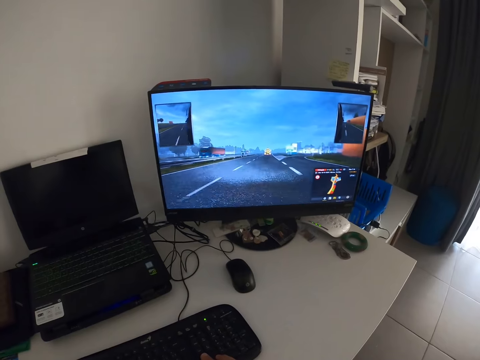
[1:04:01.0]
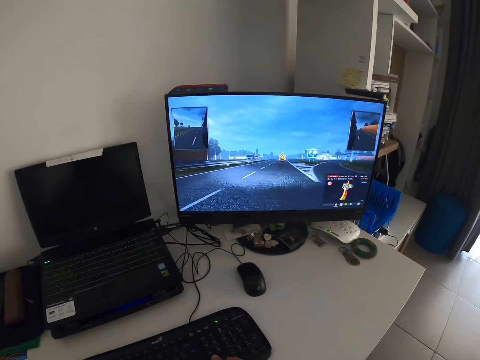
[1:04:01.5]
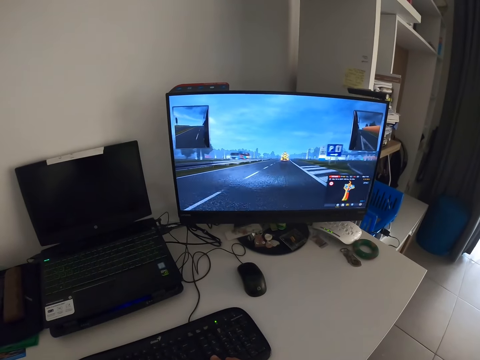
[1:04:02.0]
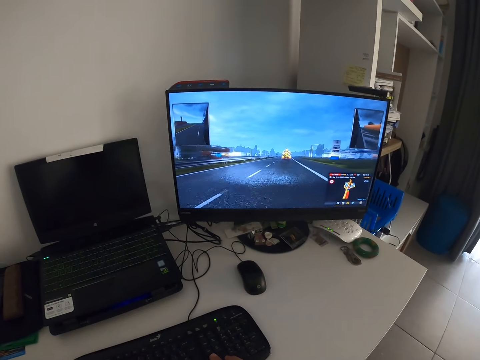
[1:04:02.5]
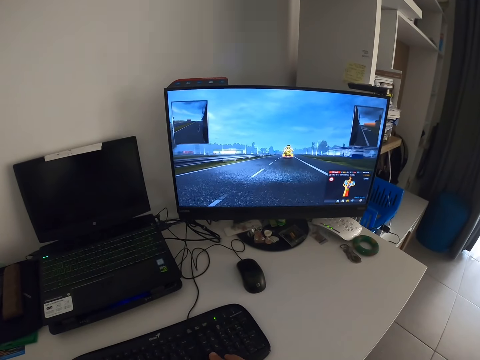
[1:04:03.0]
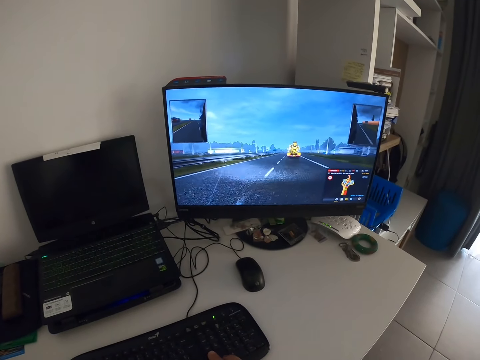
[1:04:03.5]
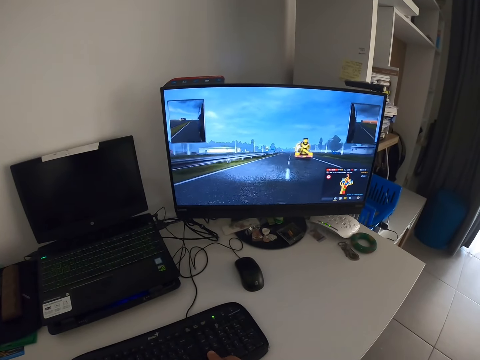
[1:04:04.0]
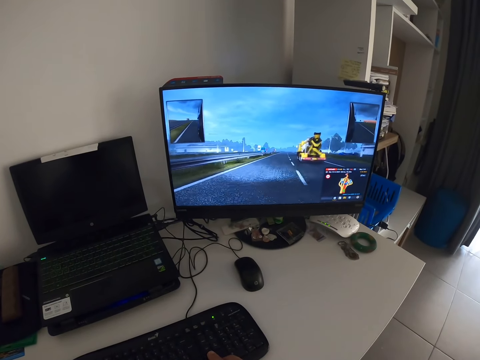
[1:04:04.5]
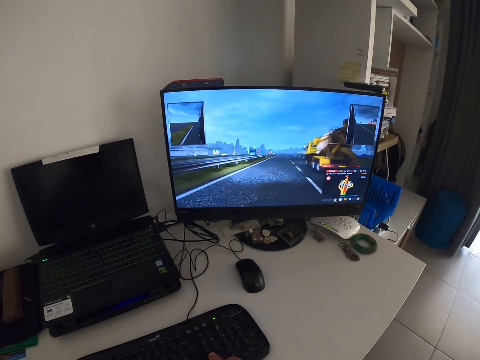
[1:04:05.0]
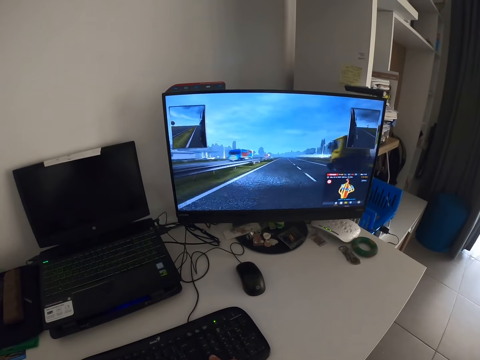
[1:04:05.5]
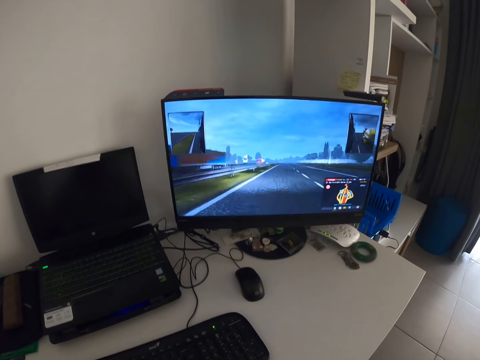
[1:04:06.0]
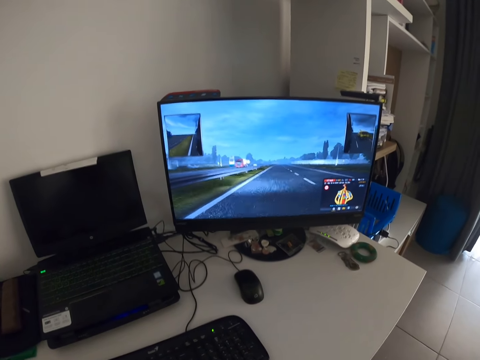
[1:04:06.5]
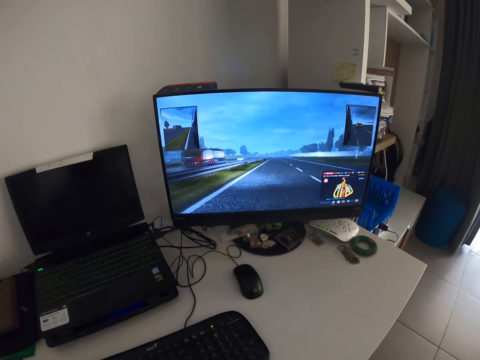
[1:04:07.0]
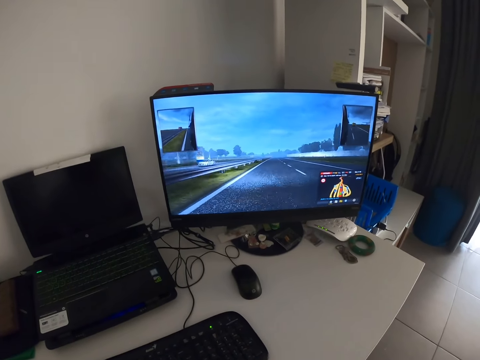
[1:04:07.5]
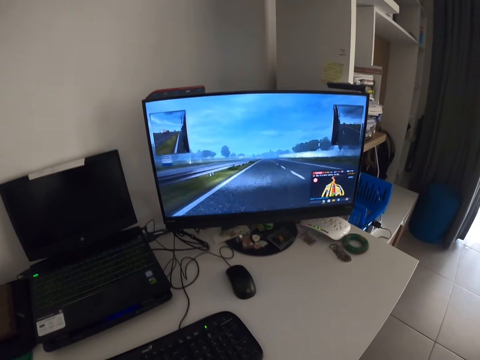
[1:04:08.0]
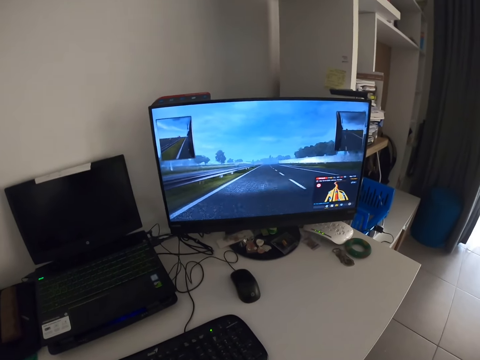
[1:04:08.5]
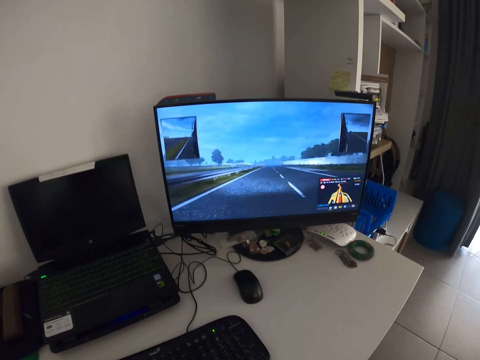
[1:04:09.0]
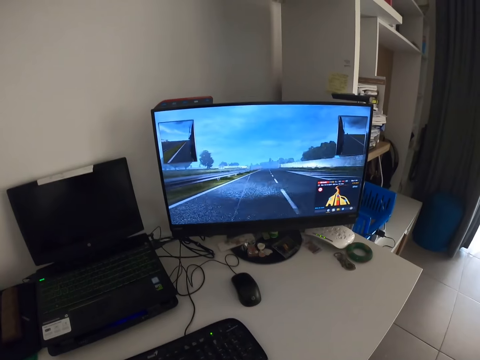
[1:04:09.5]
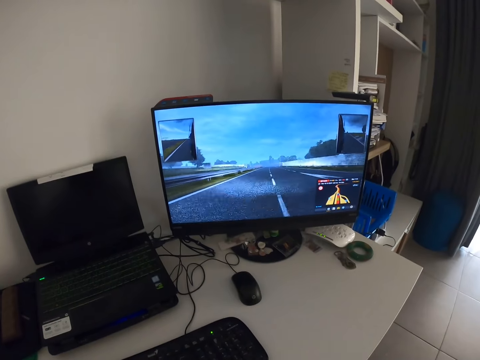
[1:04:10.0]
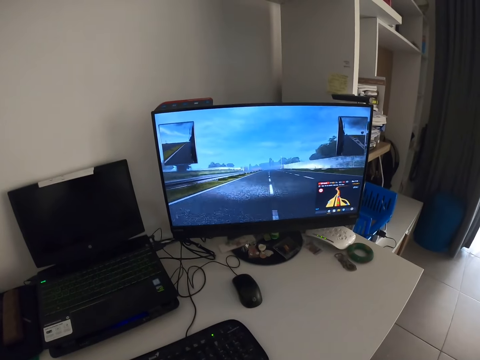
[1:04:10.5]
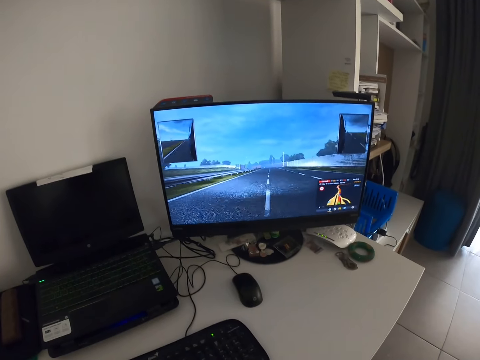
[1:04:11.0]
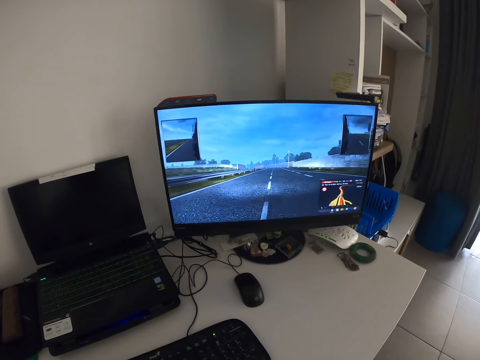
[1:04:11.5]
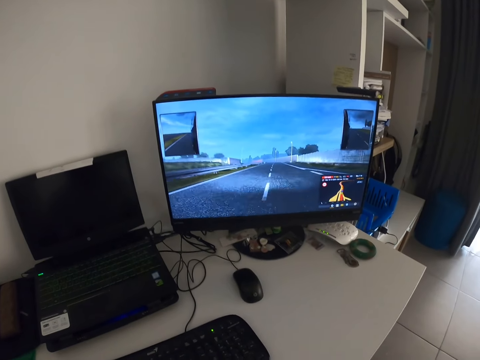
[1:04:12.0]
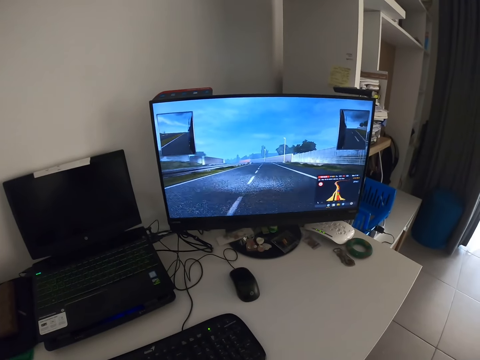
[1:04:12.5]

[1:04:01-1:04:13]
The camera wearer plays a game on the computer.

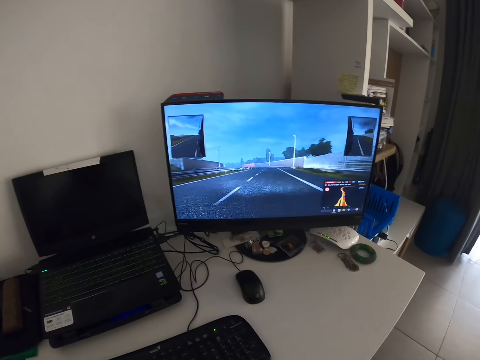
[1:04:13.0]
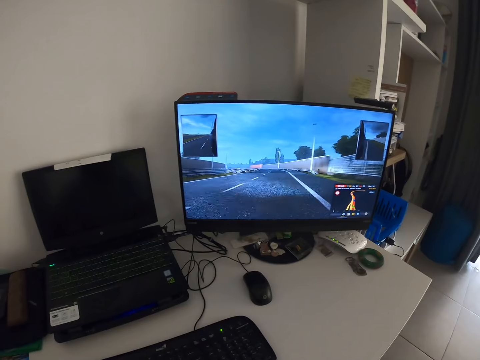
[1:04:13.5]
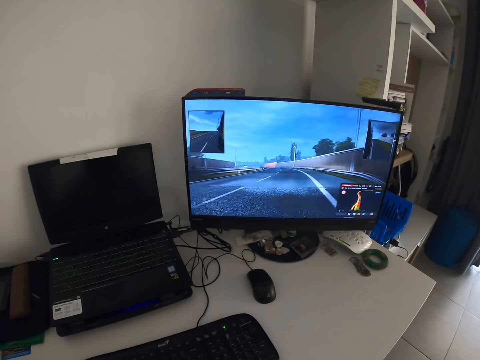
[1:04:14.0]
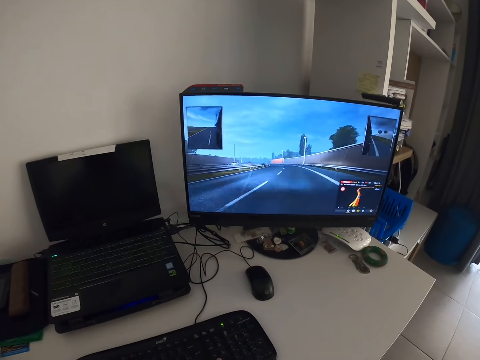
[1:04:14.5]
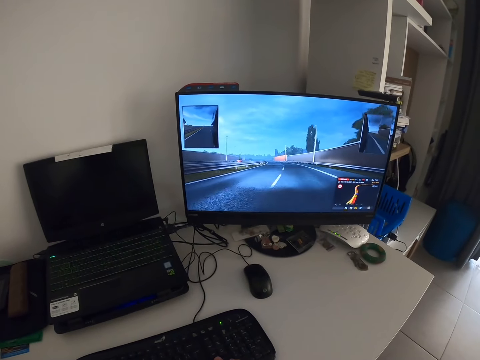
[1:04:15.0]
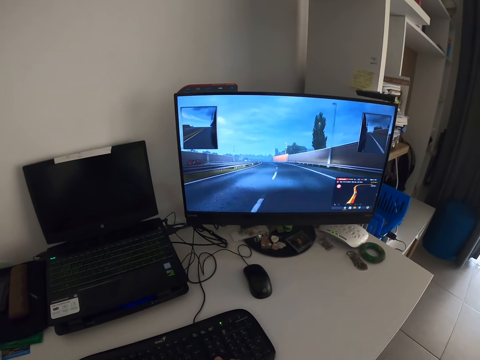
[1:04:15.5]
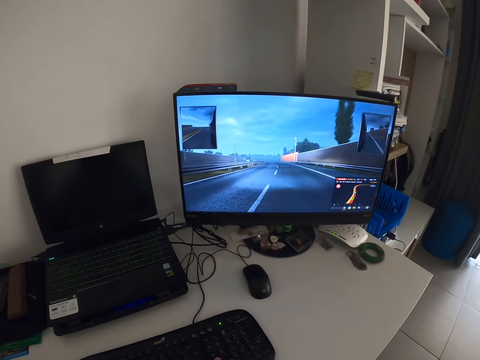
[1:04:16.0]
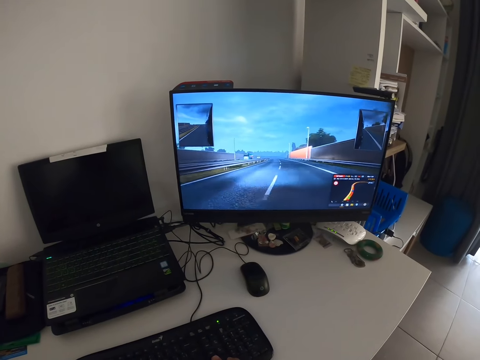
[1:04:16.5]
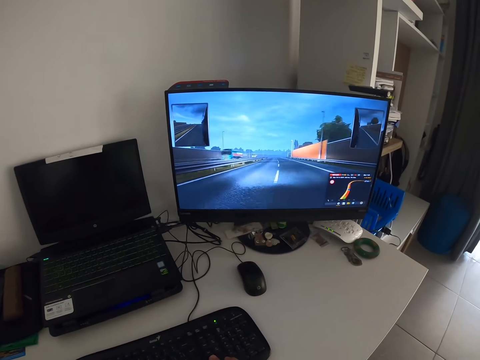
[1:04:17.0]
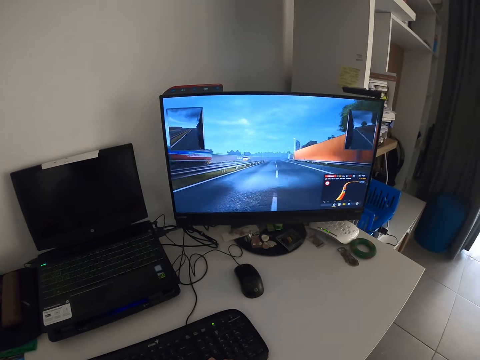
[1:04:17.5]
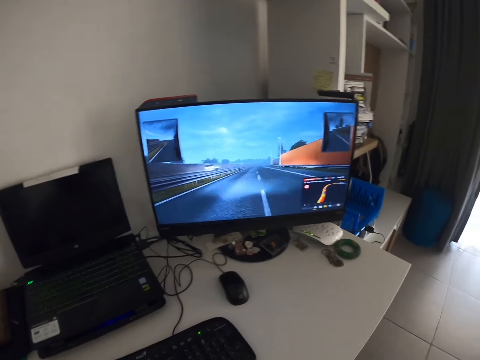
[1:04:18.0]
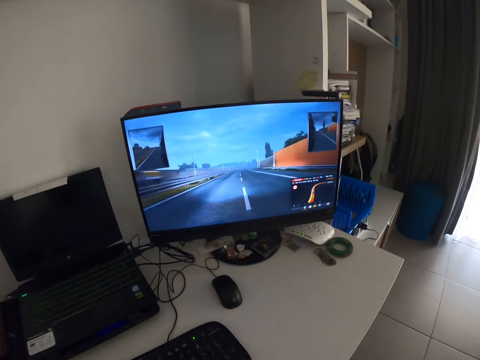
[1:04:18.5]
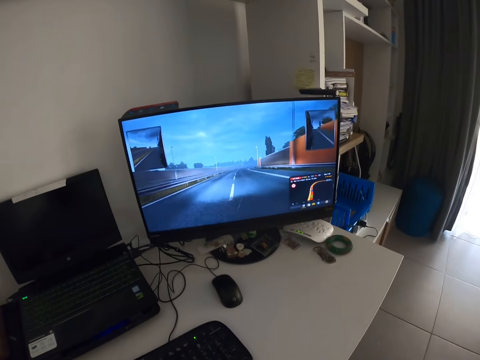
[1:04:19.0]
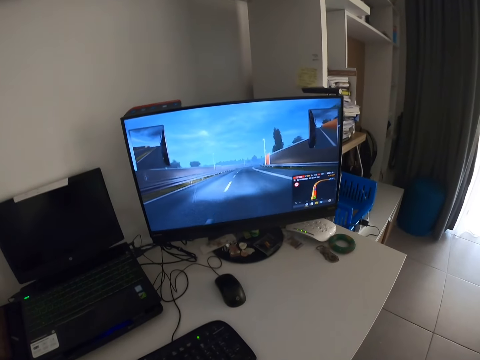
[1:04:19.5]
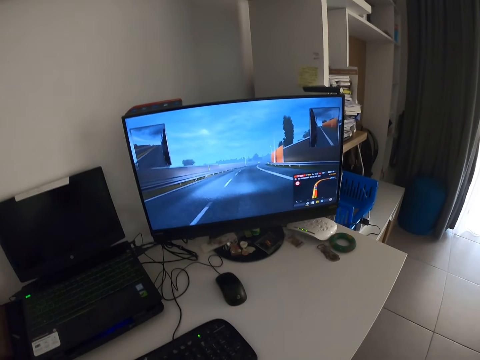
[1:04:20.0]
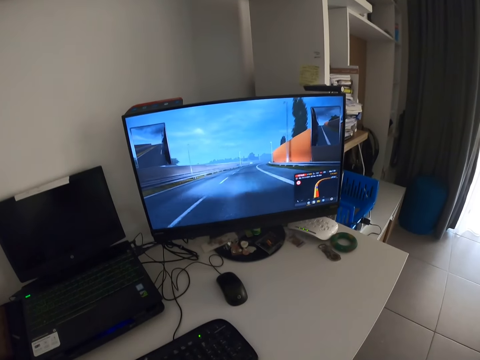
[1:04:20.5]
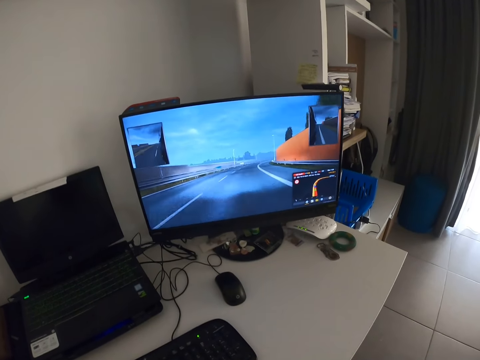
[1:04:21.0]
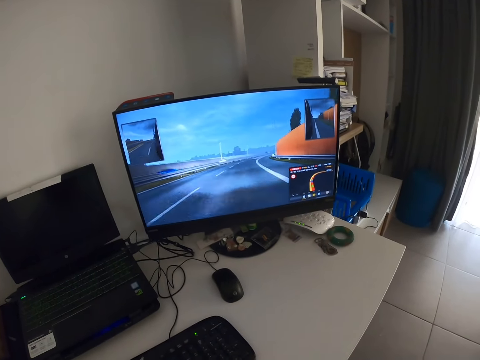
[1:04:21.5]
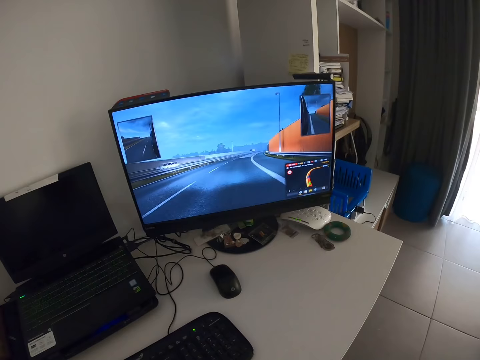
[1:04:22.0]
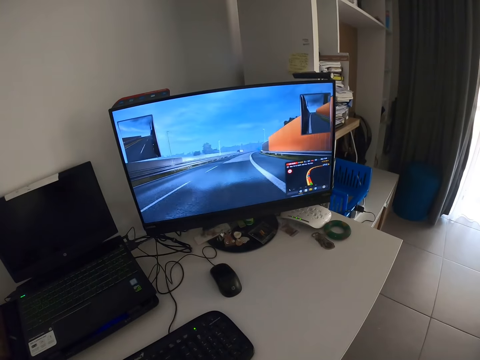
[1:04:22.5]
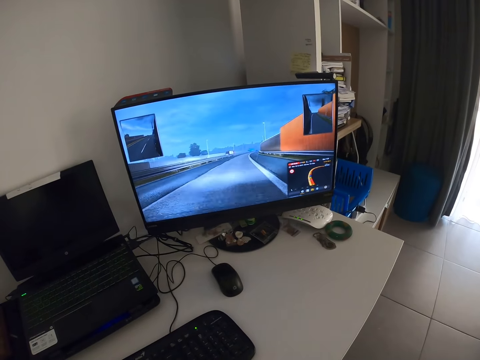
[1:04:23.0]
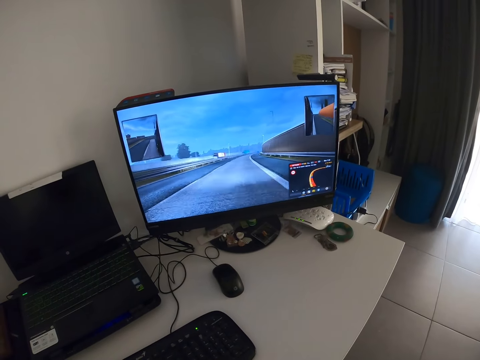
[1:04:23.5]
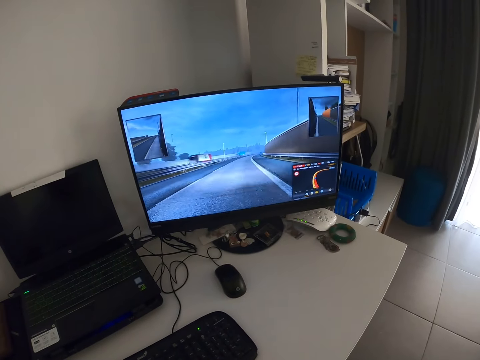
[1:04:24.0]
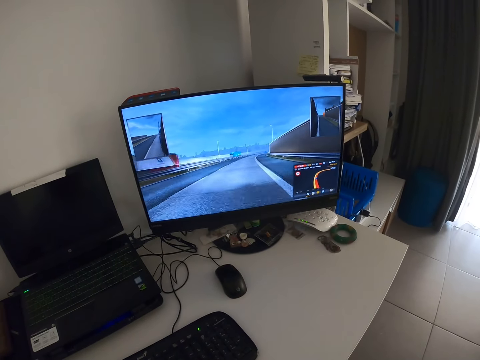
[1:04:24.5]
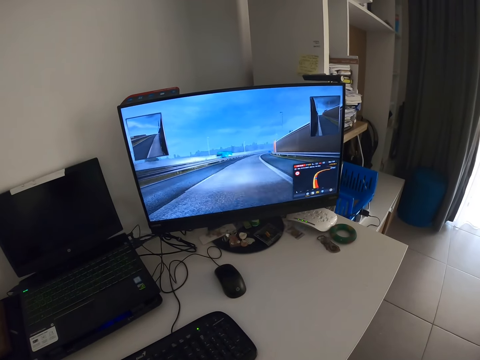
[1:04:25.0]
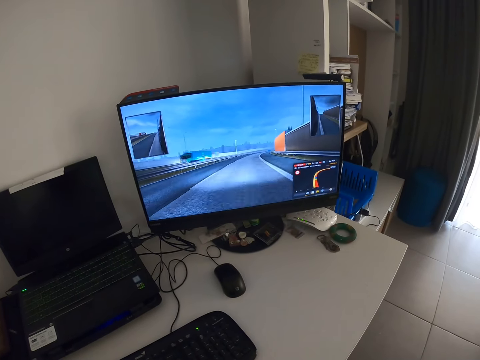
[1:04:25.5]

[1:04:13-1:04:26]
The camera wearer plays a game on the computer.

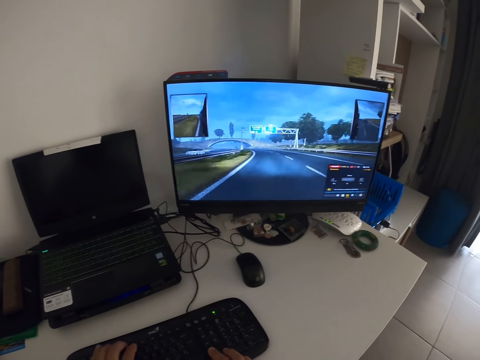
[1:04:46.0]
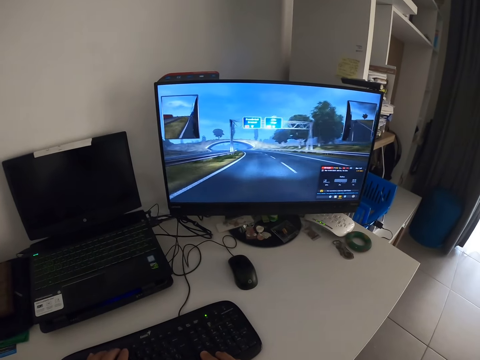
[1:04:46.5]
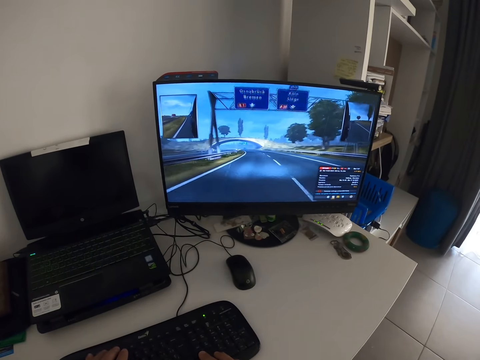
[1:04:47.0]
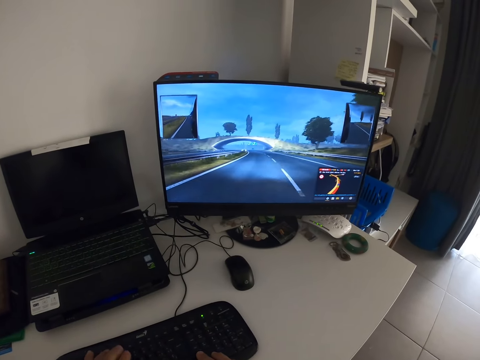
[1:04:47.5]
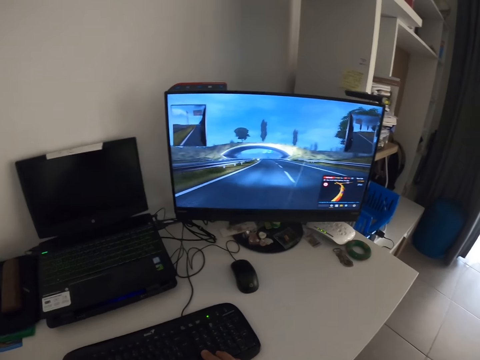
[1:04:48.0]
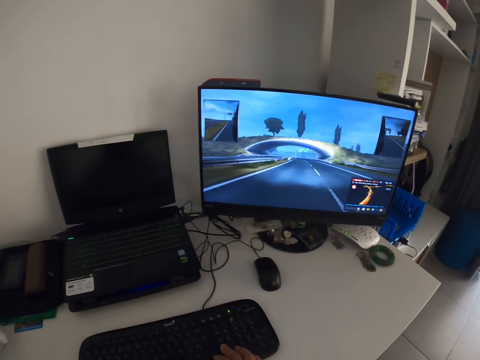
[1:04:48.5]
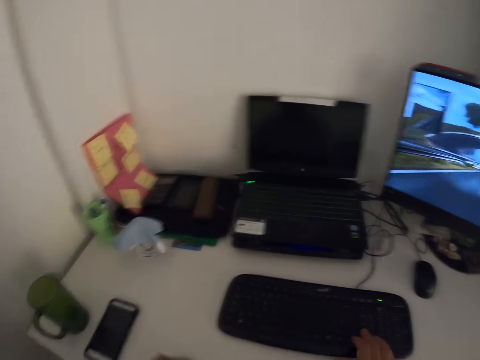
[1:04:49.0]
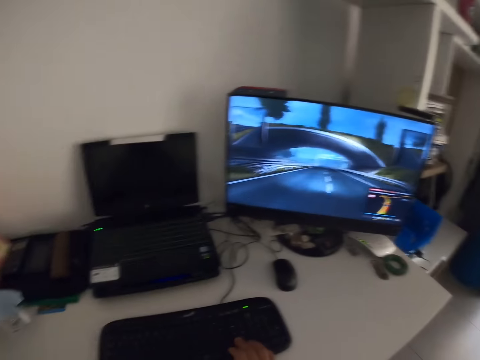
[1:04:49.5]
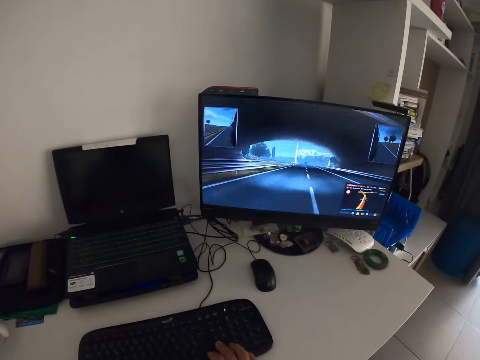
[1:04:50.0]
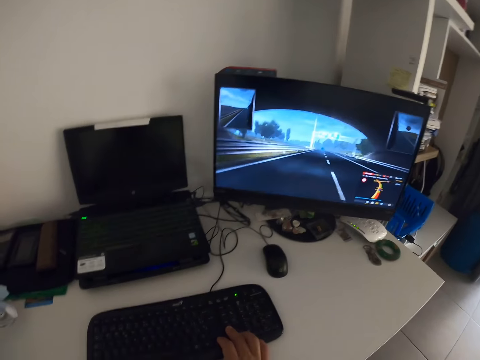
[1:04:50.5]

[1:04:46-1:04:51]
The camera wearer plays a game on the computer. They look around. They hold the keyboard.
